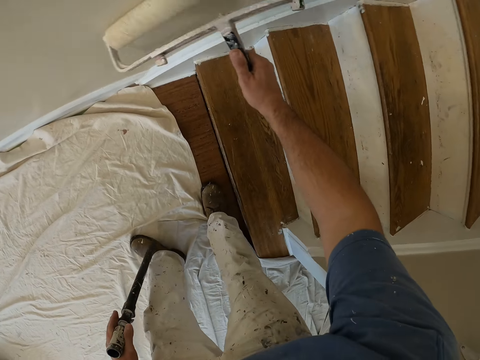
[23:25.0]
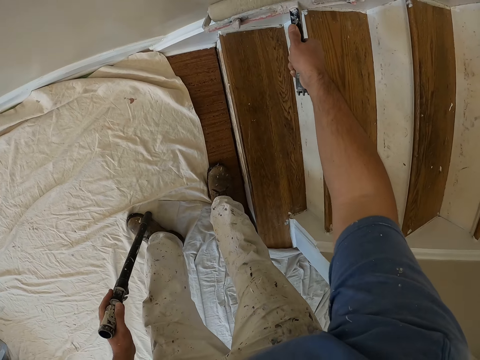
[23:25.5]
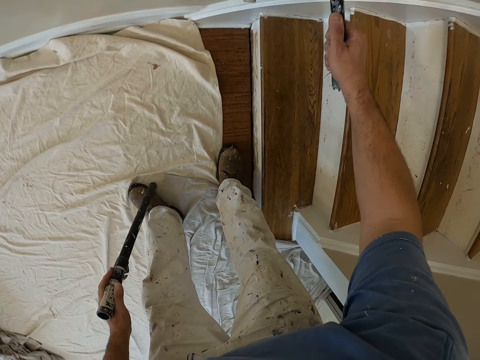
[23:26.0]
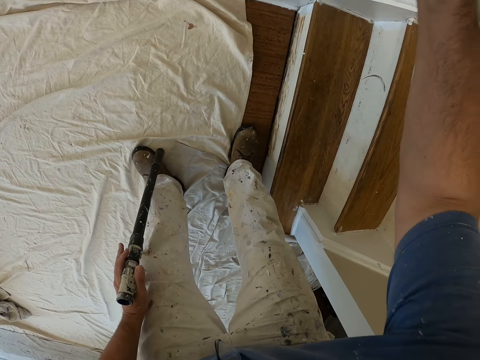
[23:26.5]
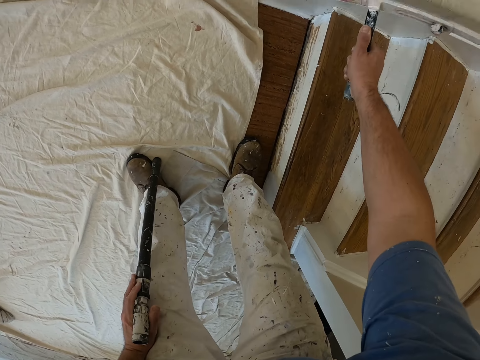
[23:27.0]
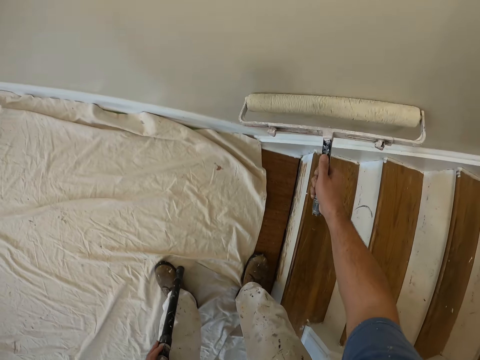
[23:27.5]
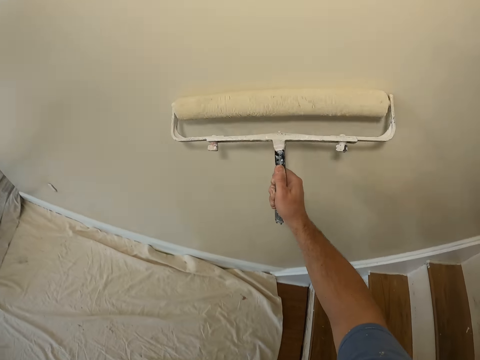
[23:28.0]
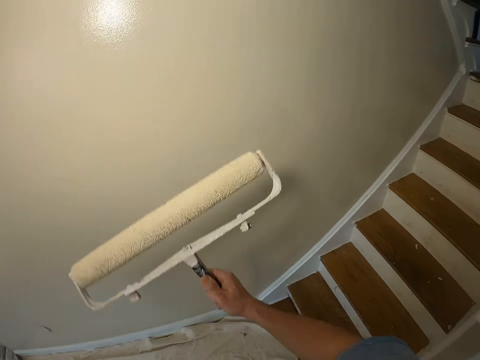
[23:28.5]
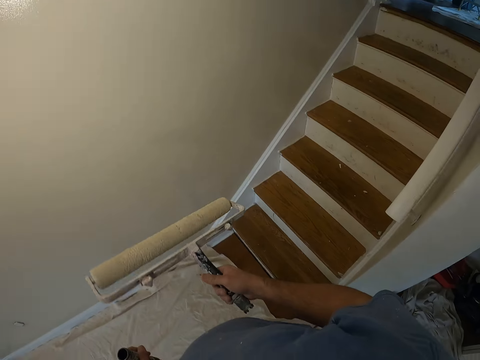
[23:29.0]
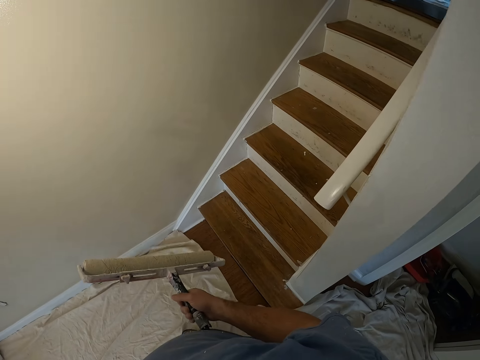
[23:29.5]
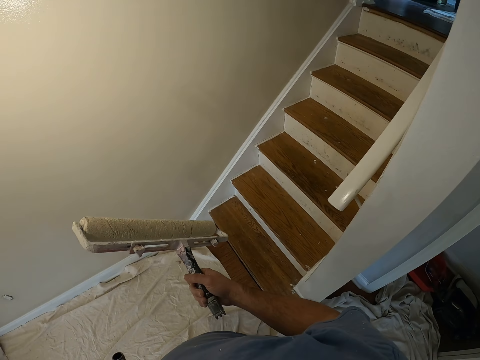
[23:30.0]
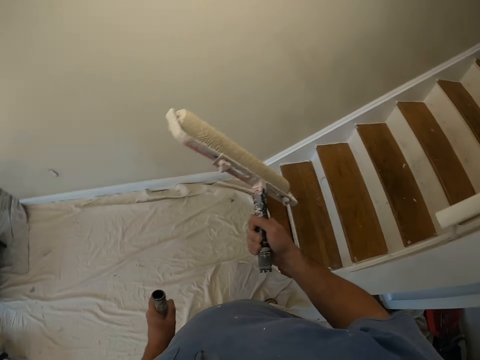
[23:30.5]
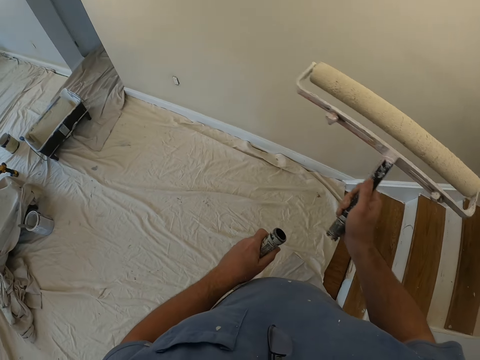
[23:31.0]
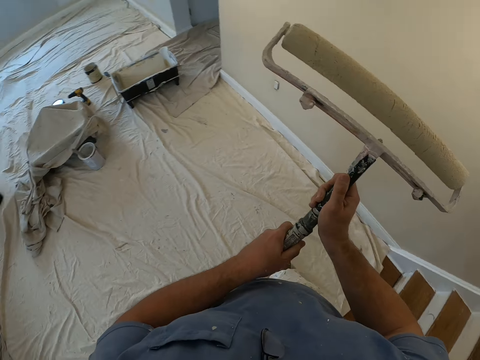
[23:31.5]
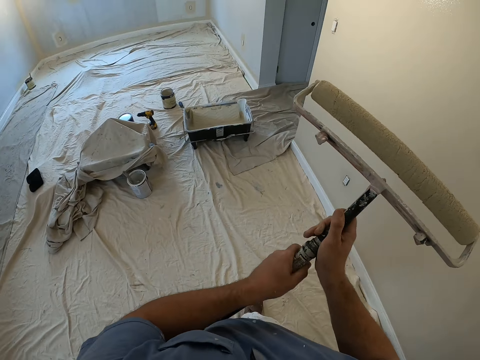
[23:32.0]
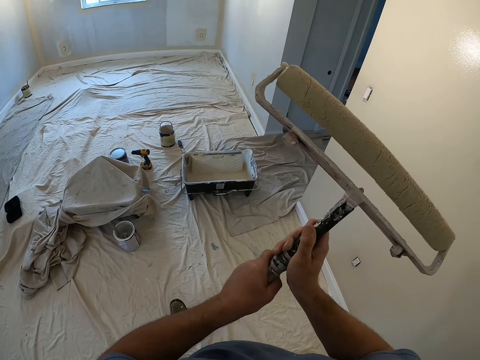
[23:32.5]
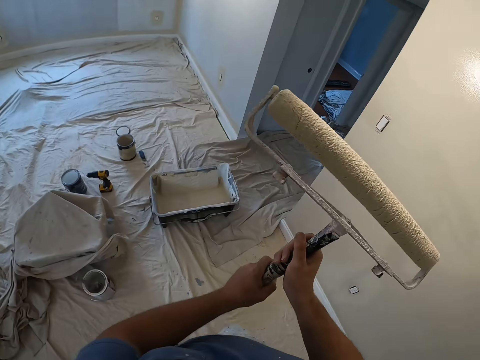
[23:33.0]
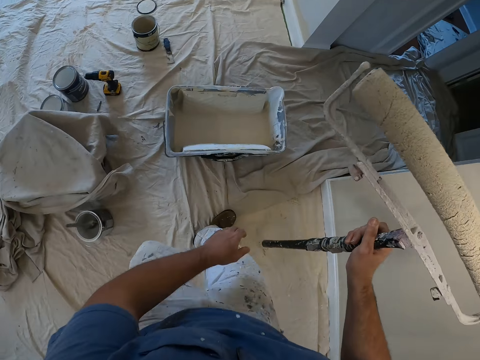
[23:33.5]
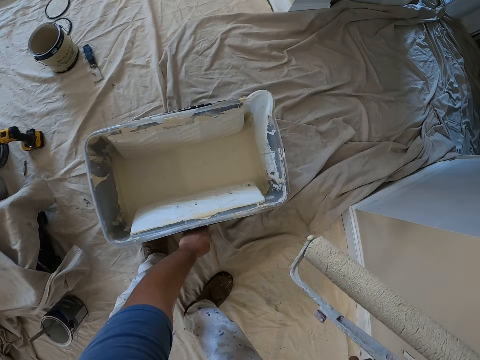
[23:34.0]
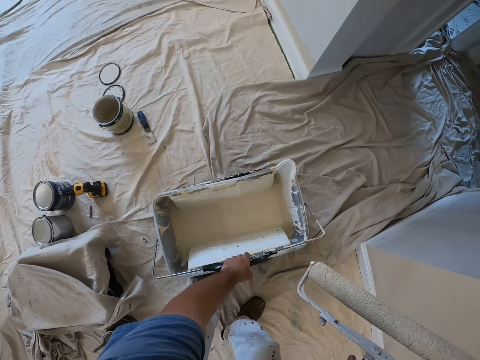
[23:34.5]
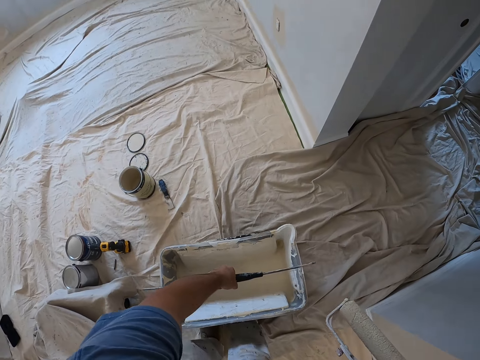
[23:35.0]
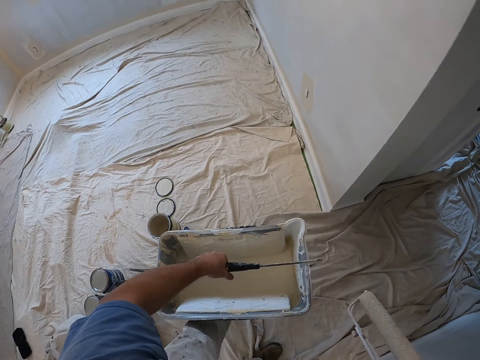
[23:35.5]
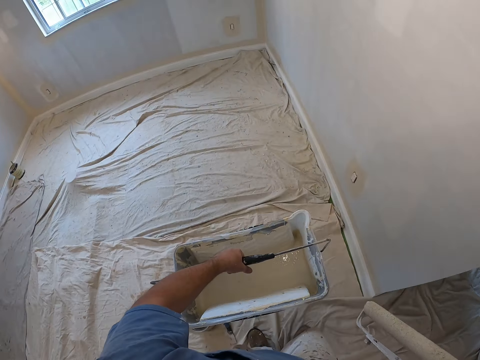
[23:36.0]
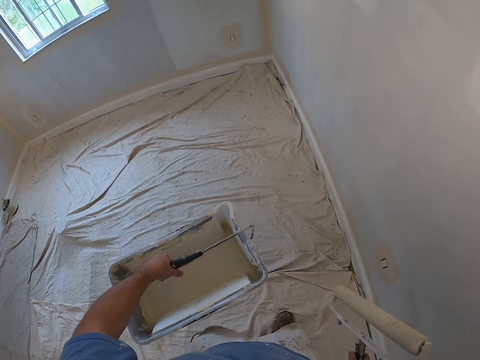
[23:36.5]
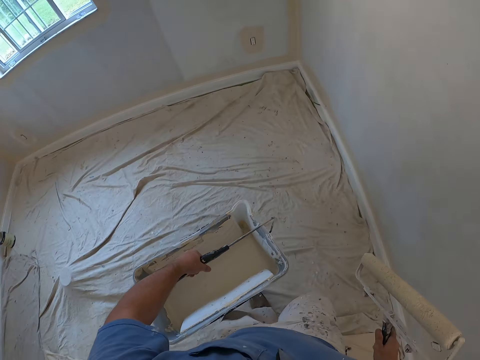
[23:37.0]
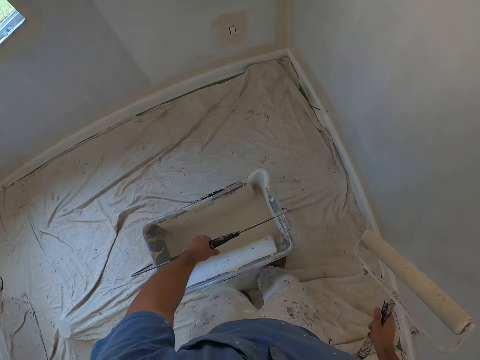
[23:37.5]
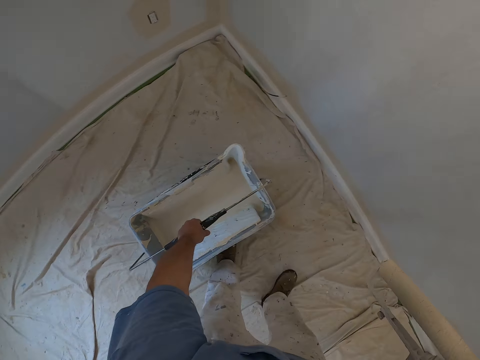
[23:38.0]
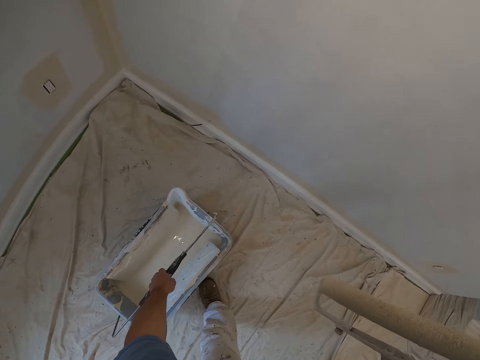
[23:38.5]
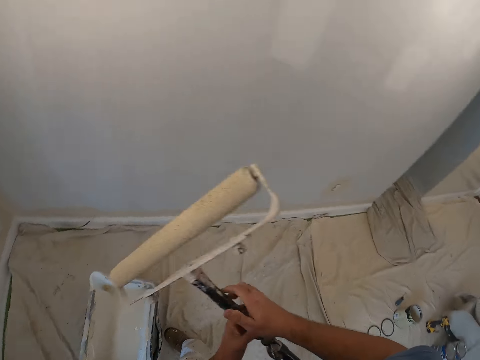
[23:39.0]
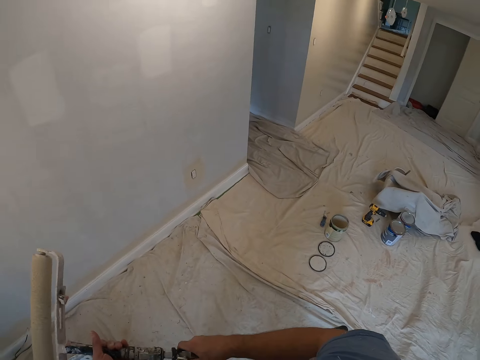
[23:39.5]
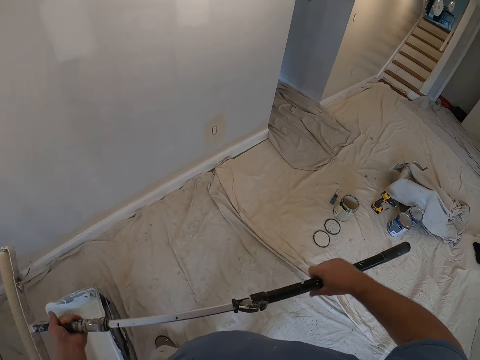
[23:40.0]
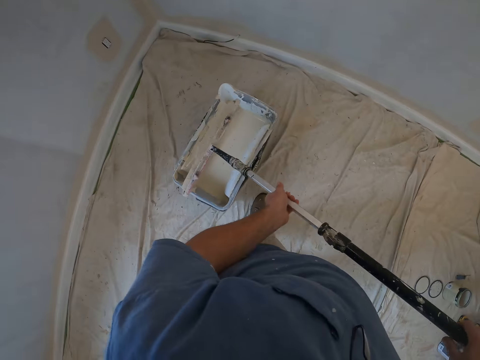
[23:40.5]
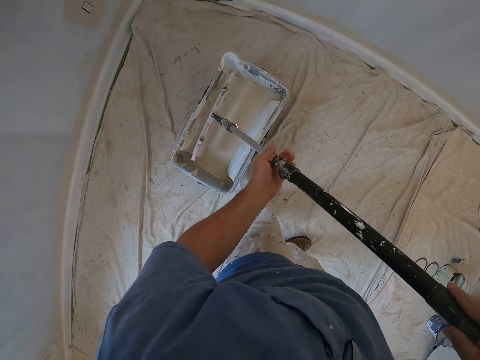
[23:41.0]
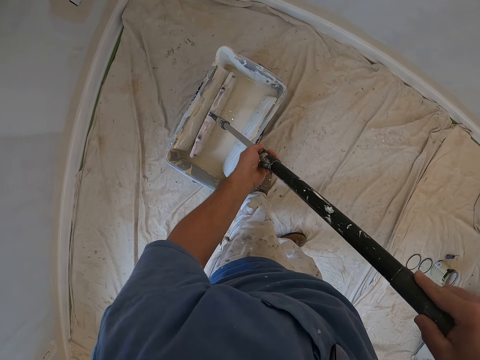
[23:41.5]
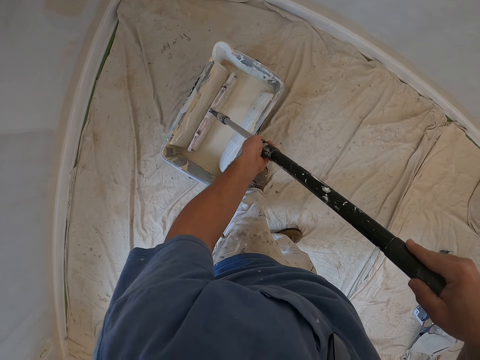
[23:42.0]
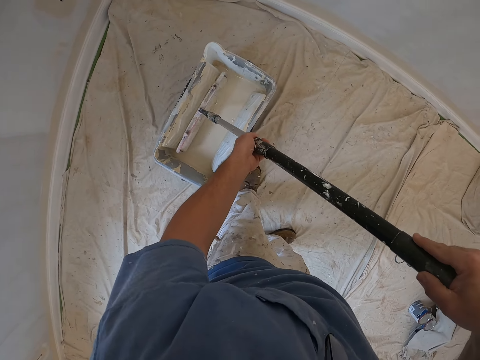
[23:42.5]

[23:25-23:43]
The camera wearer puts the handle down. He stands. He inserts the paint roller handle extension into the paint roller. He walks towards the paint container. He bends, carries the paint container with his left hand. He lifts the paint container. He walks towards his left. He drops the paint container in his left hand on the floor. He touches the paint roller. He dips the paint roller into the paint container with both hands. He rolls the paint roller in the paint container.

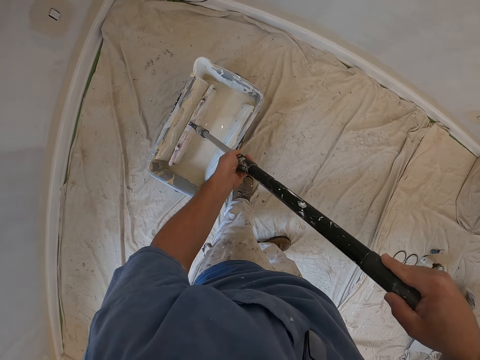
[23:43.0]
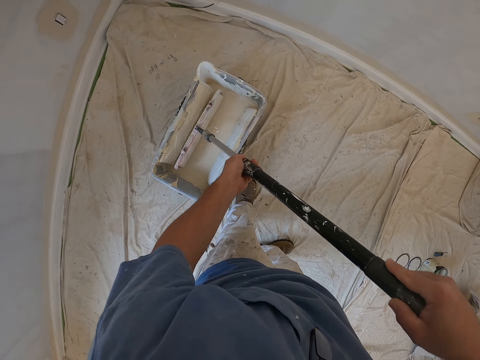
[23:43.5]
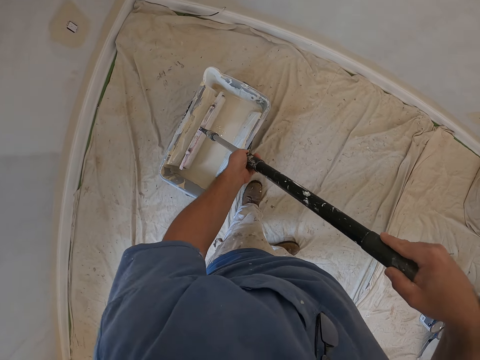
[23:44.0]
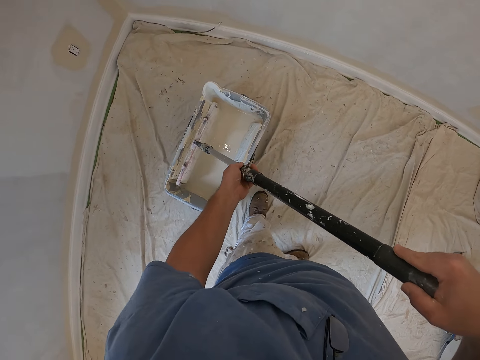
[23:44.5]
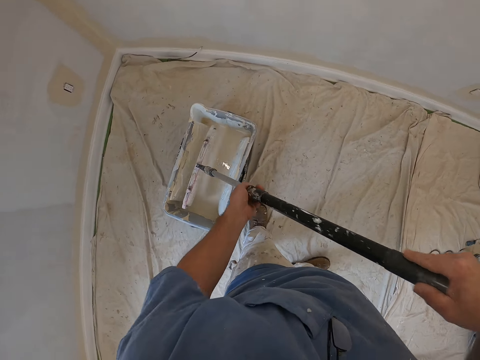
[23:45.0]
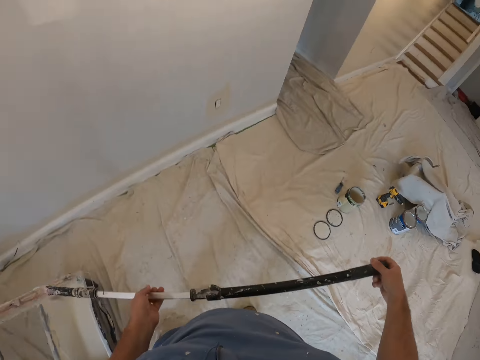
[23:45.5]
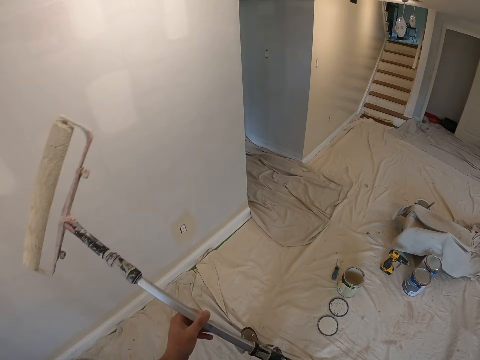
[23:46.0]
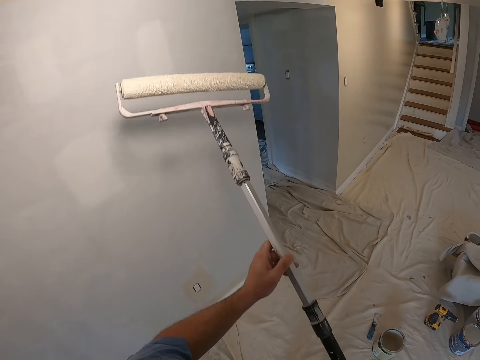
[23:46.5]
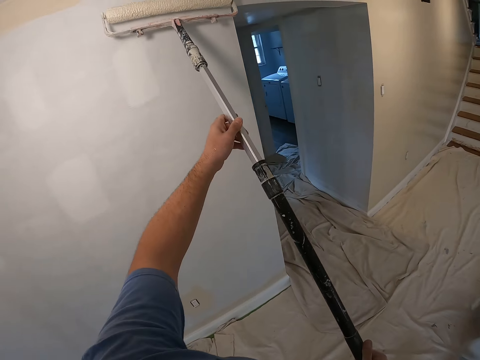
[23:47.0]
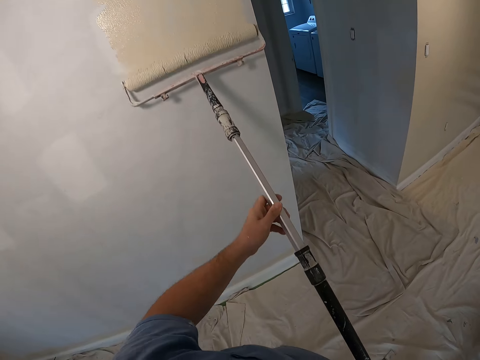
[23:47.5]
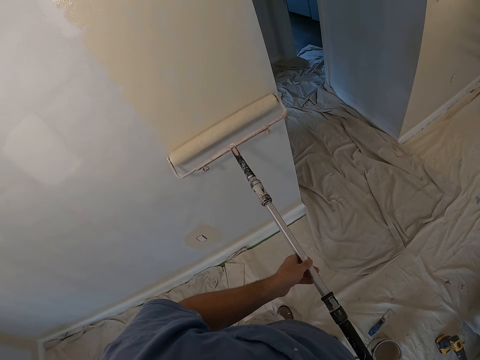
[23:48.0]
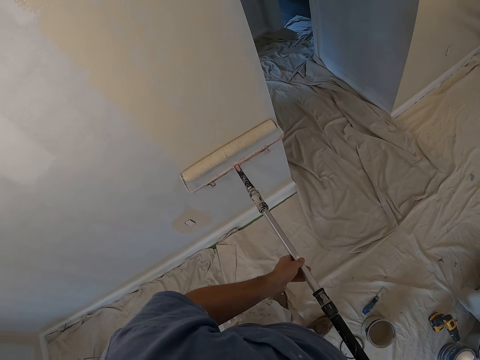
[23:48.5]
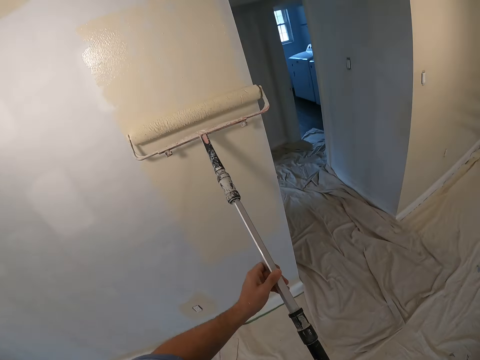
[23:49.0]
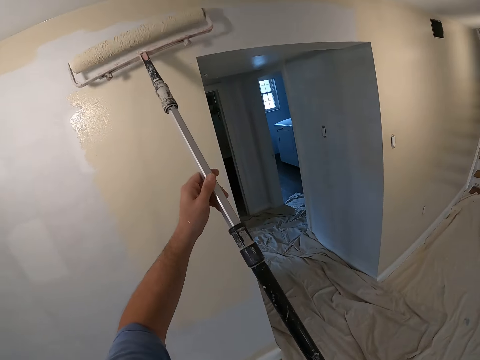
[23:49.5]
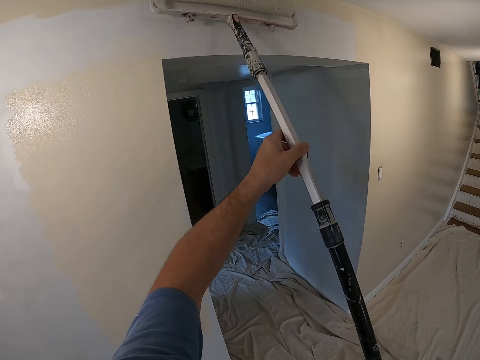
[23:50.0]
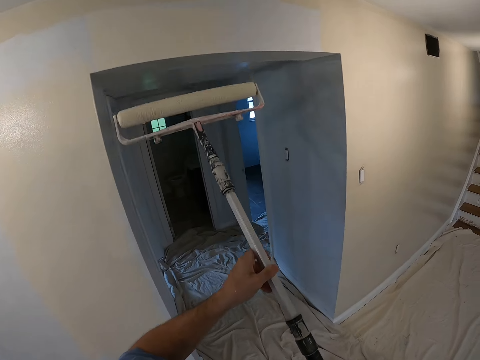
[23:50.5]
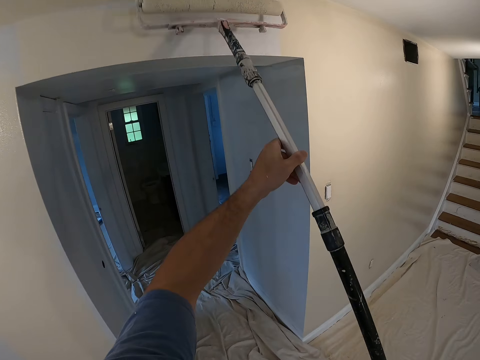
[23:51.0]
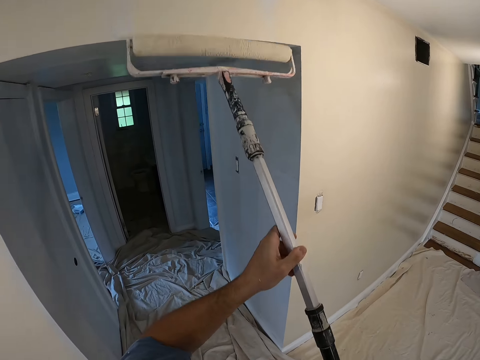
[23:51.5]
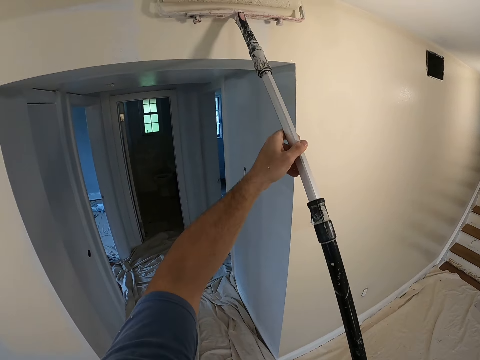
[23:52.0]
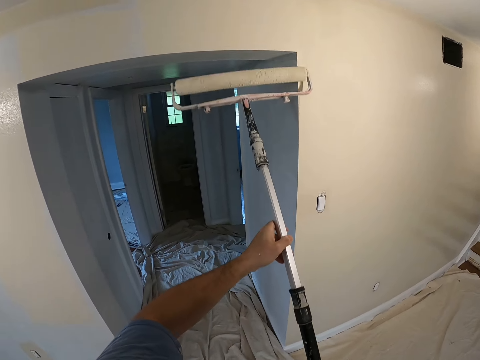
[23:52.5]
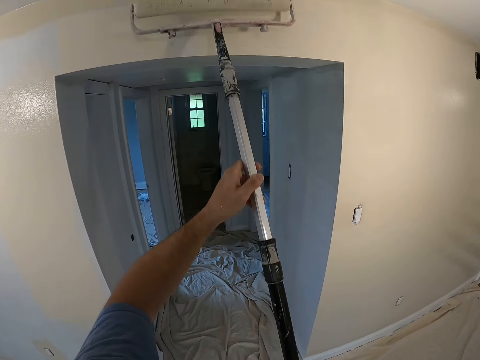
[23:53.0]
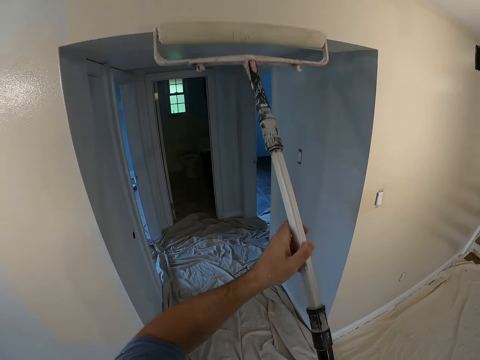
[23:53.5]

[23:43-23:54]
The camera wearer paints the wall with the paint roller in his hands.
